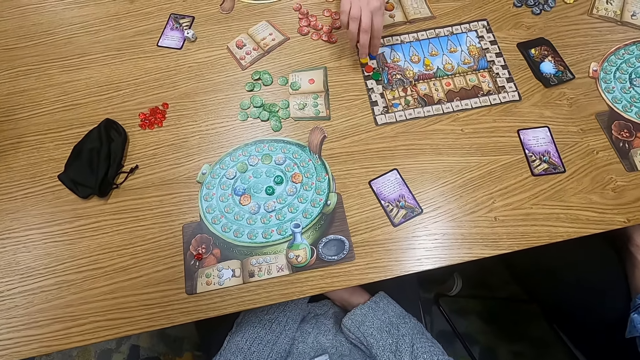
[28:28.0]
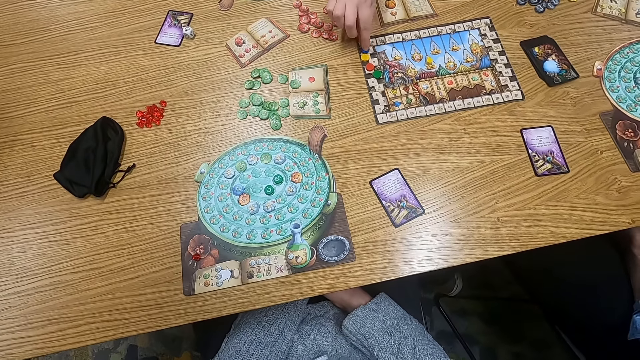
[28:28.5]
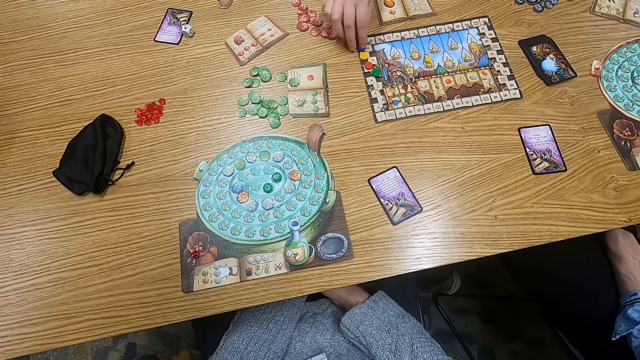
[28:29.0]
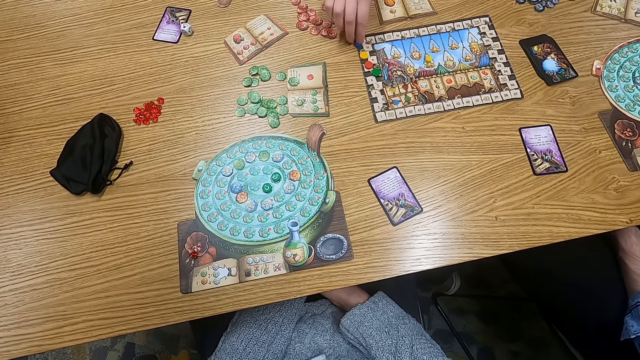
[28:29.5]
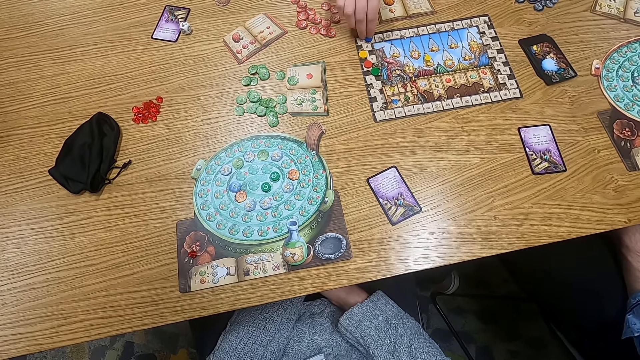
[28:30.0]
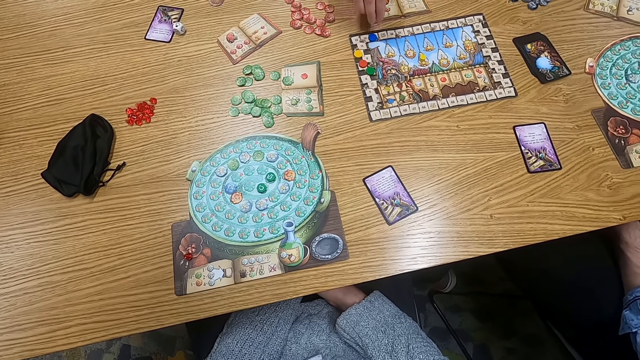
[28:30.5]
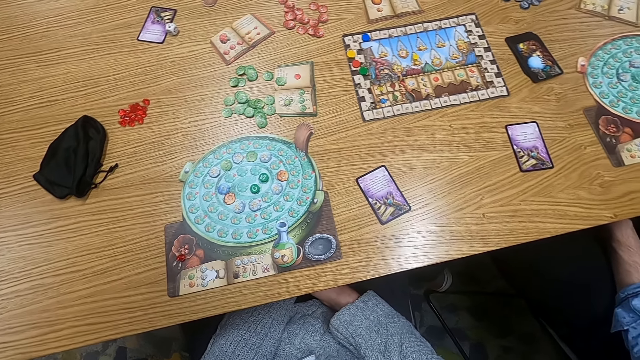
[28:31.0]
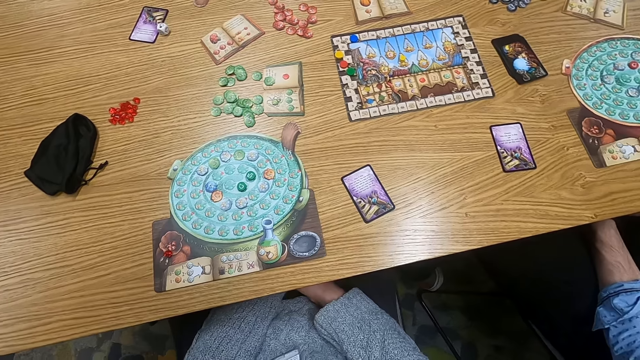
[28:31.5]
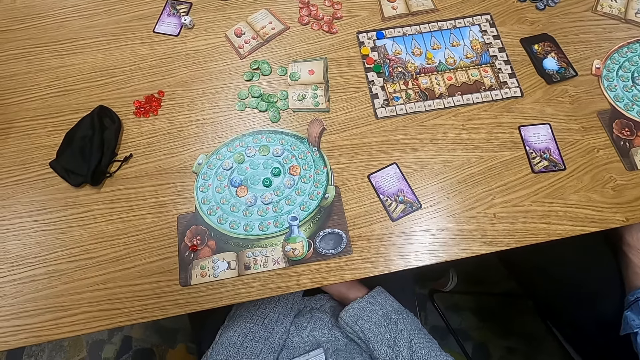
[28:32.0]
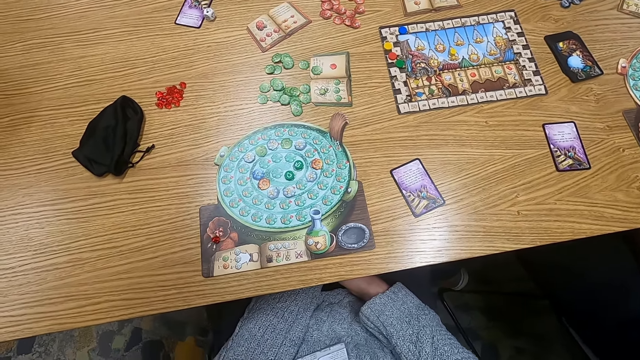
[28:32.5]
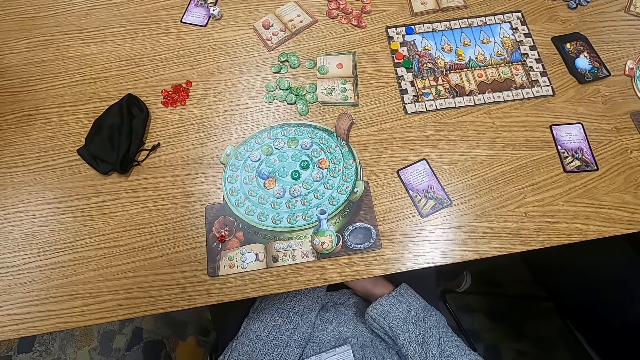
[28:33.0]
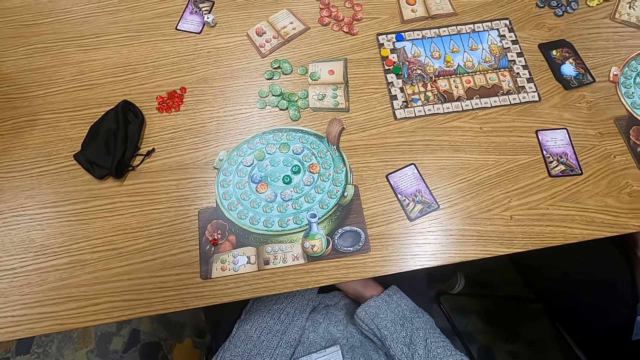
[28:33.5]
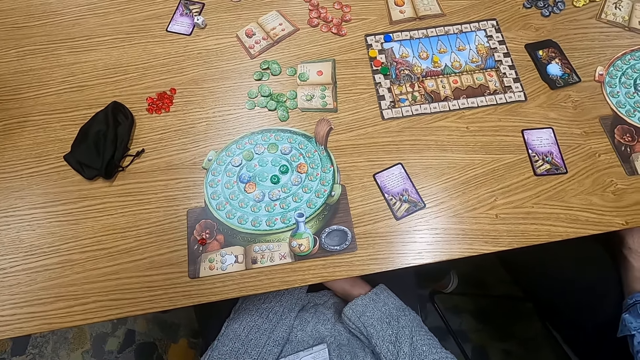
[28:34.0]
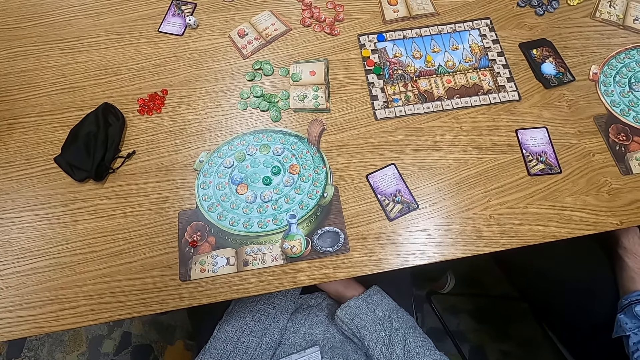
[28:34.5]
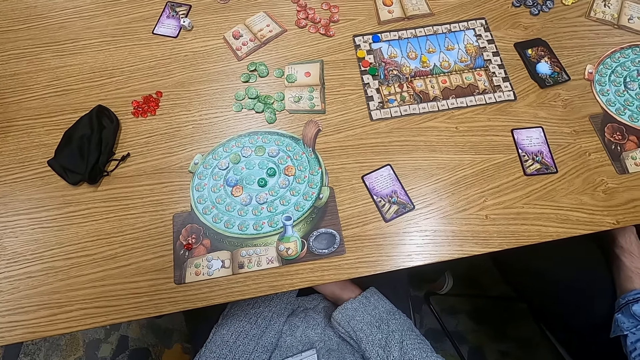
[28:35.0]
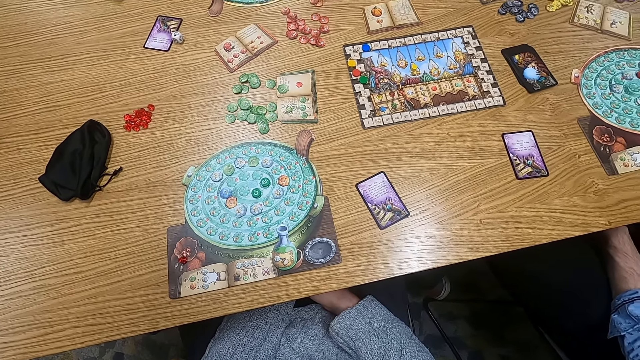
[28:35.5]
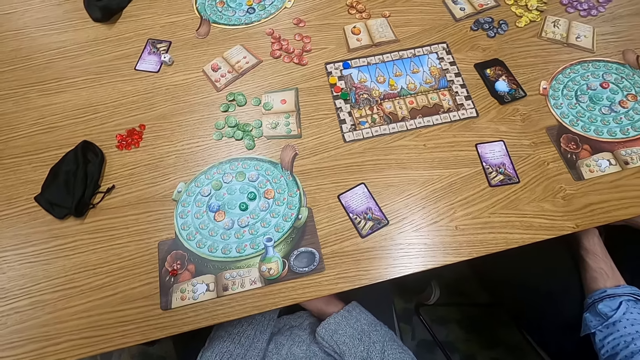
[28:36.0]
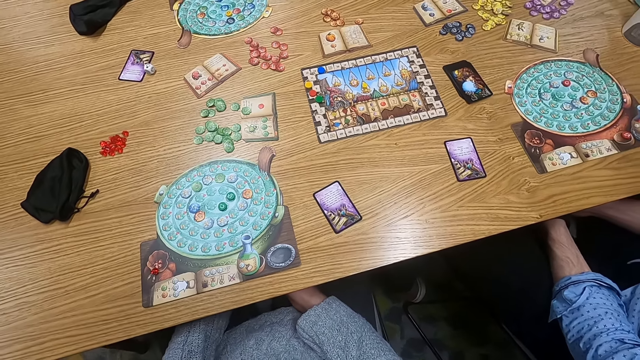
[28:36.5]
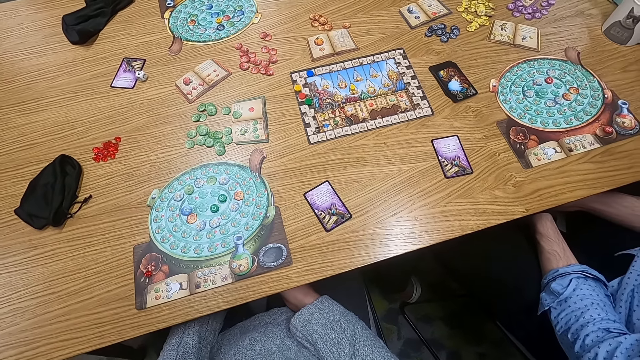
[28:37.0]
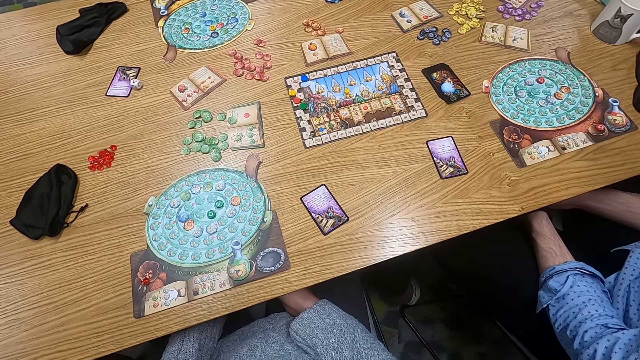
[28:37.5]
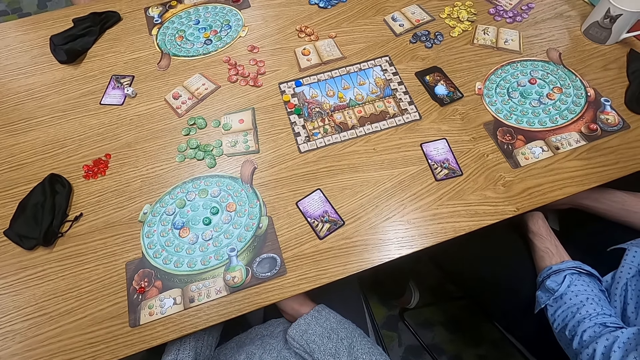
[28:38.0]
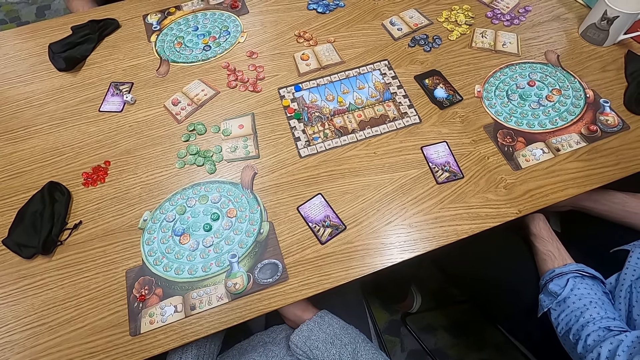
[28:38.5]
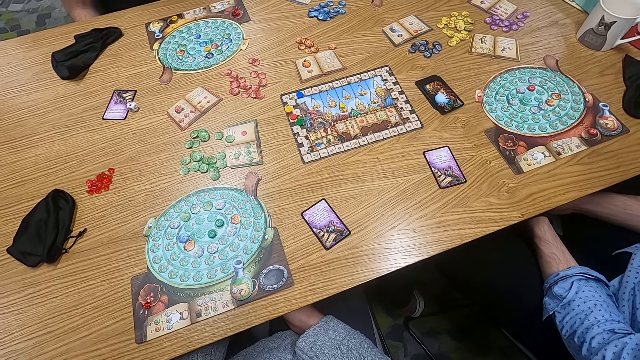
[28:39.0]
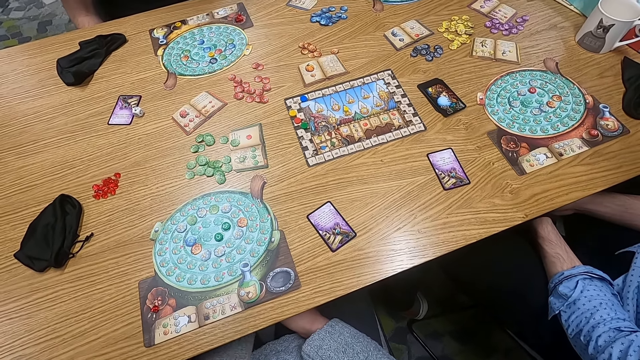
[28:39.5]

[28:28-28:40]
A man adjusts a point token on the table. The man moves a counter. The camera wearer turns to the side.

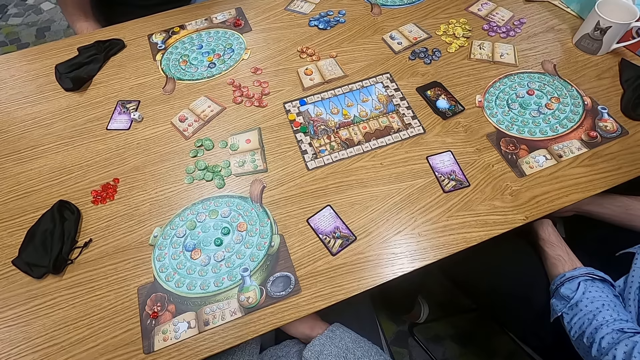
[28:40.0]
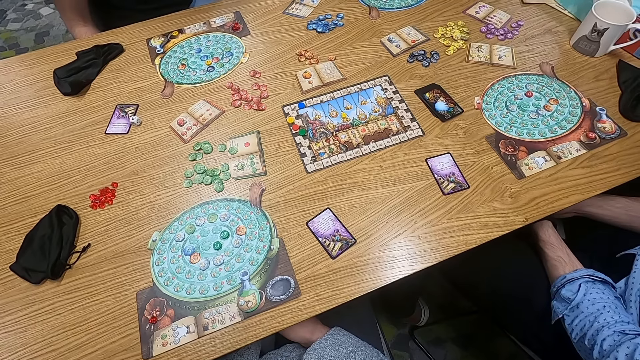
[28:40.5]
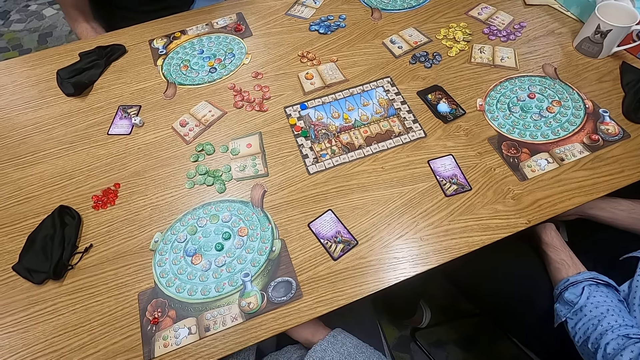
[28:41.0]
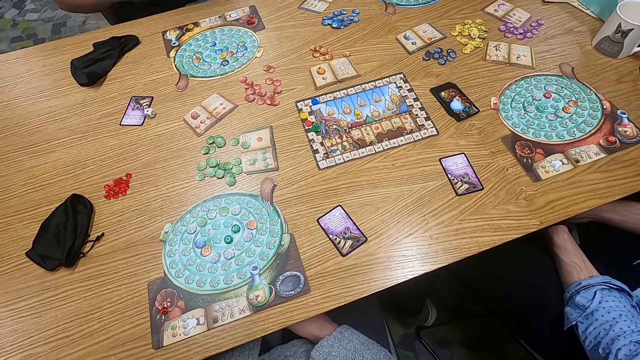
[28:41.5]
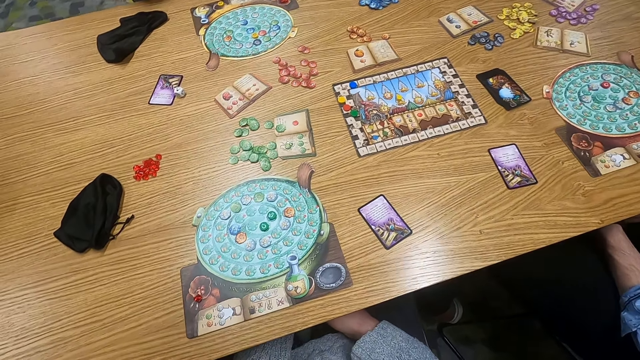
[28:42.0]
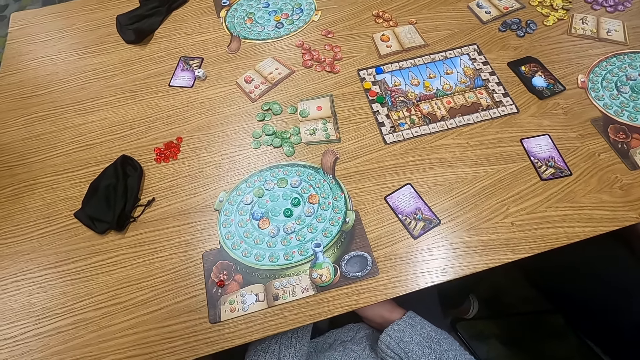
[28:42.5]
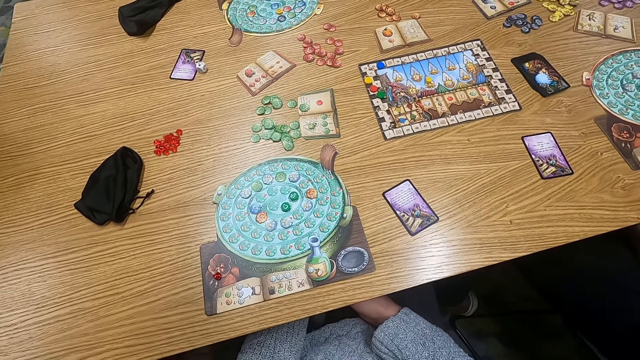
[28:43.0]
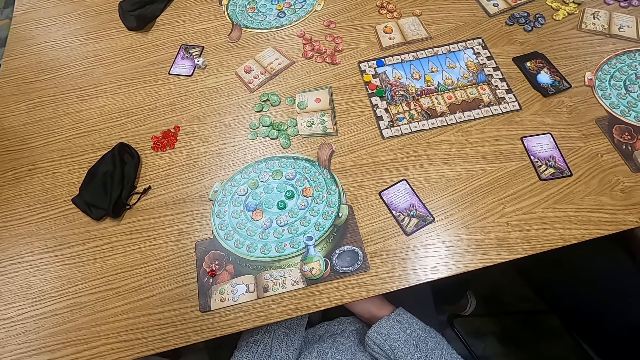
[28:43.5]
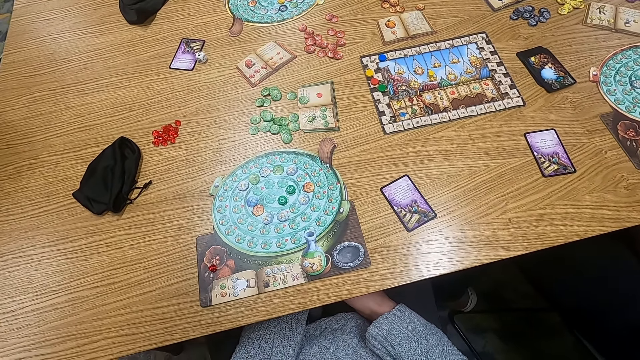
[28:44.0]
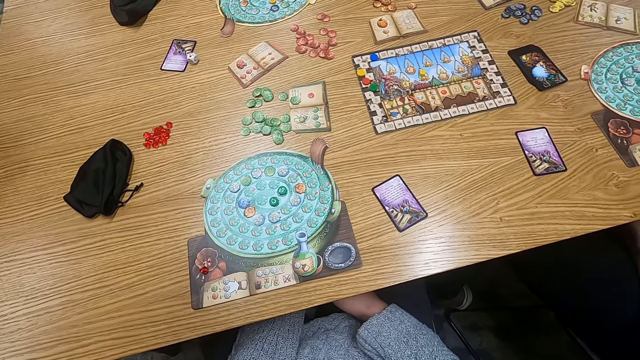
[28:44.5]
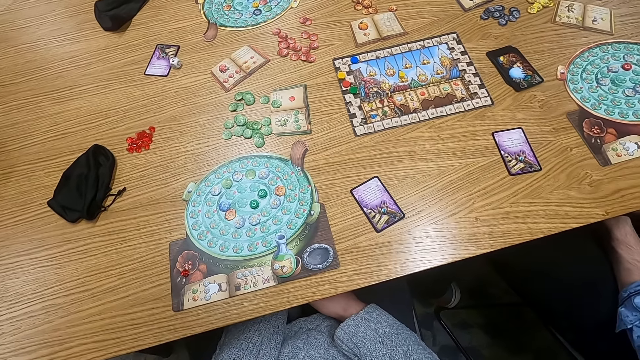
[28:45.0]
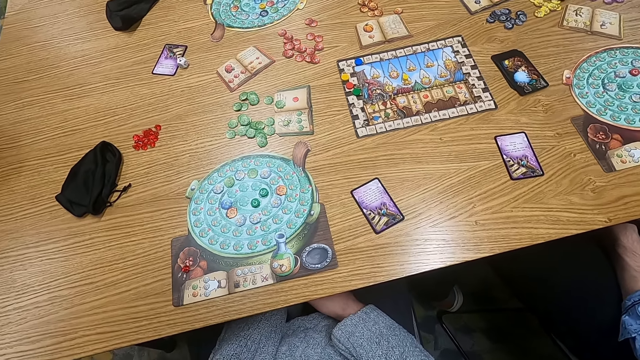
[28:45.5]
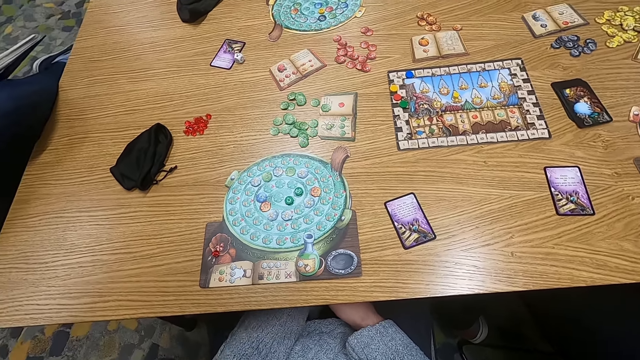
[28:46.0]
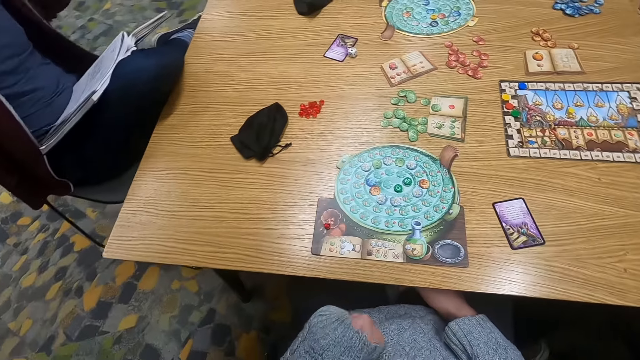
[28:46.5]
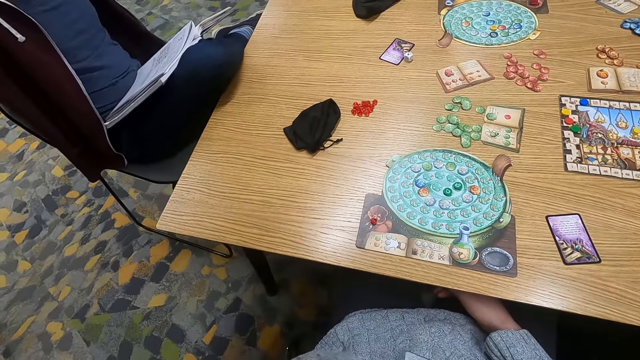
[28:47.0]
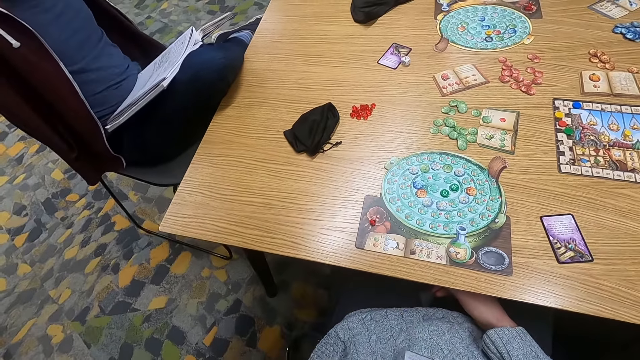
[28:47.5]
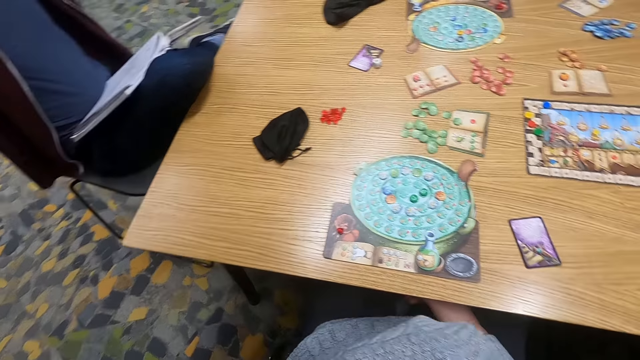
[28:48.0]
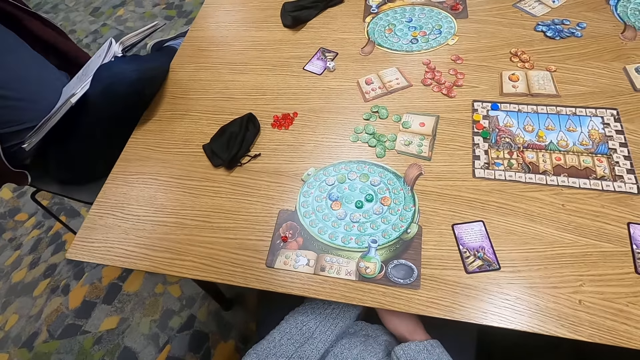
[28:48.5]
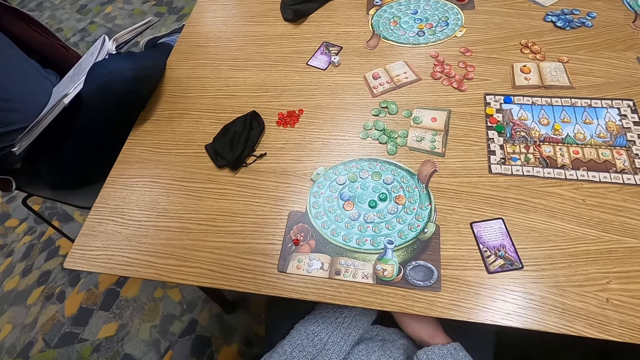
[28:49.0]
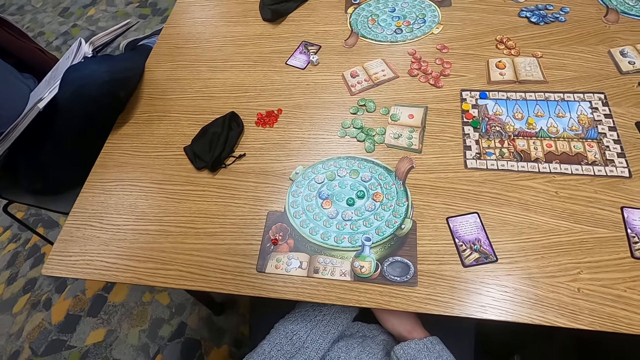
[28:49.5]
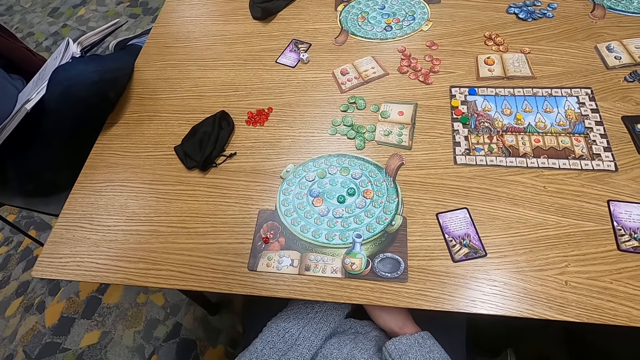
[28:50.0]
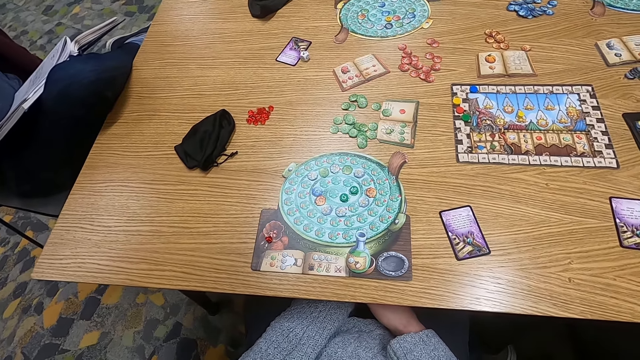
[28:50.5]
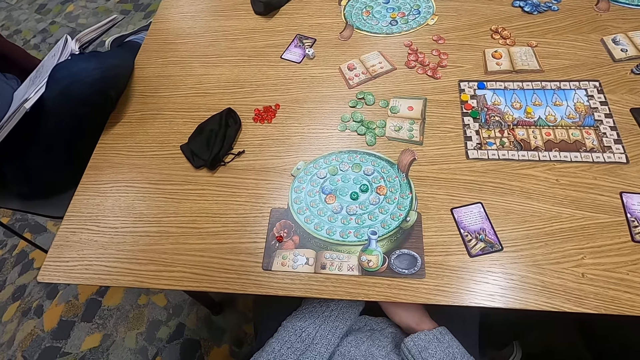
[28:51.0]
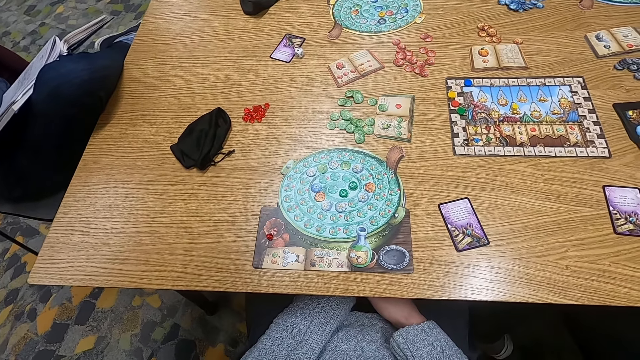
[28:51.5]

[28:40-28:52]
A man puts a book on the lap. The camera wearer turns to the side.
